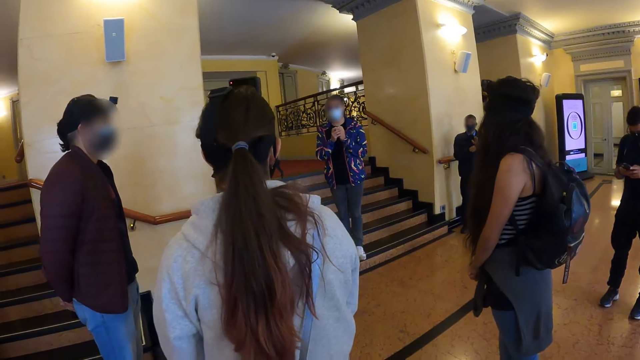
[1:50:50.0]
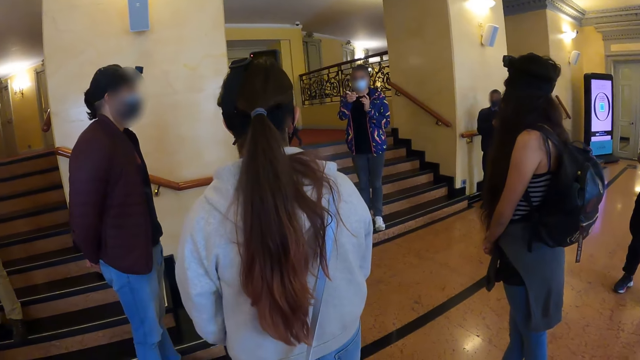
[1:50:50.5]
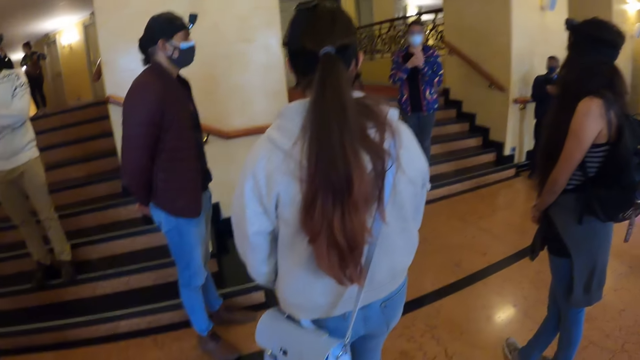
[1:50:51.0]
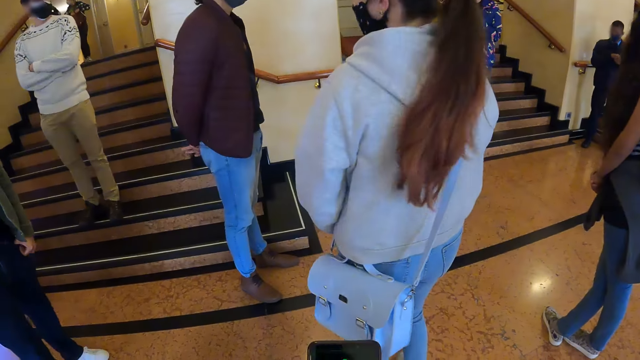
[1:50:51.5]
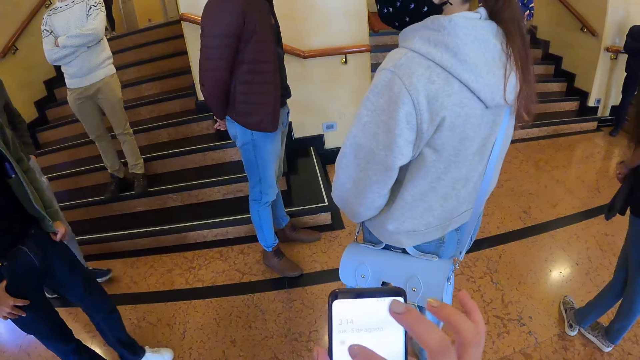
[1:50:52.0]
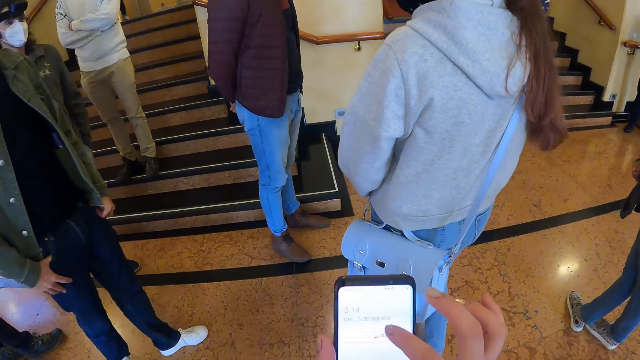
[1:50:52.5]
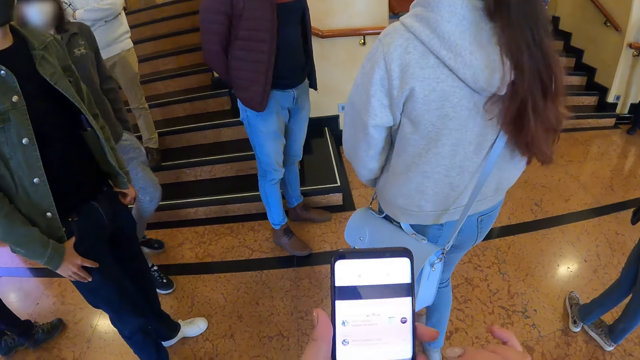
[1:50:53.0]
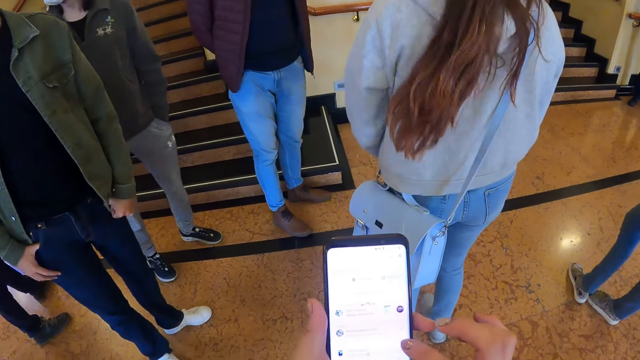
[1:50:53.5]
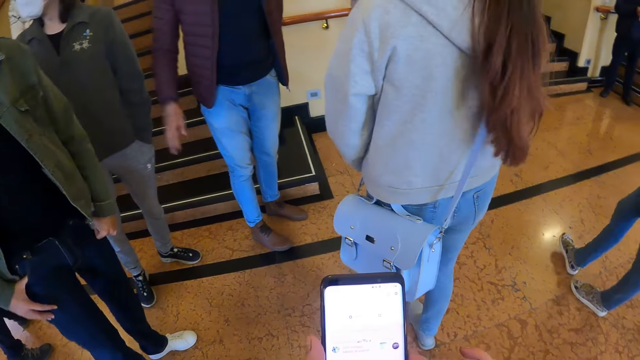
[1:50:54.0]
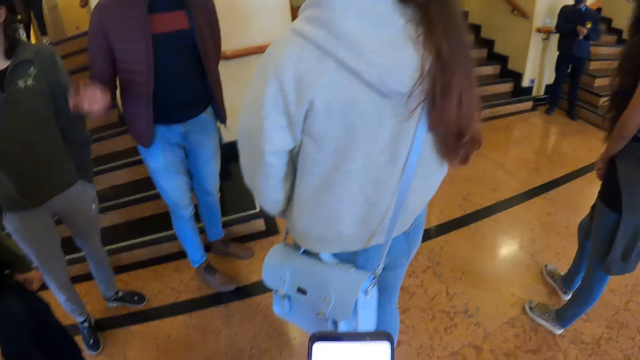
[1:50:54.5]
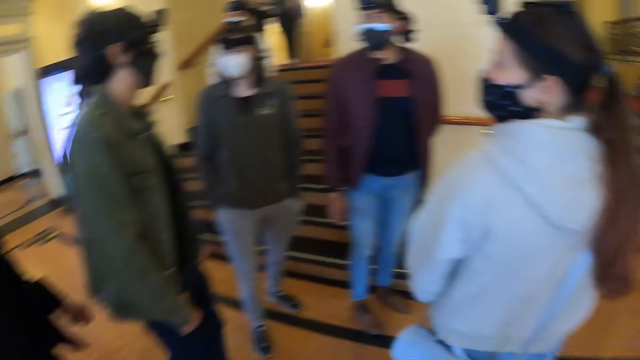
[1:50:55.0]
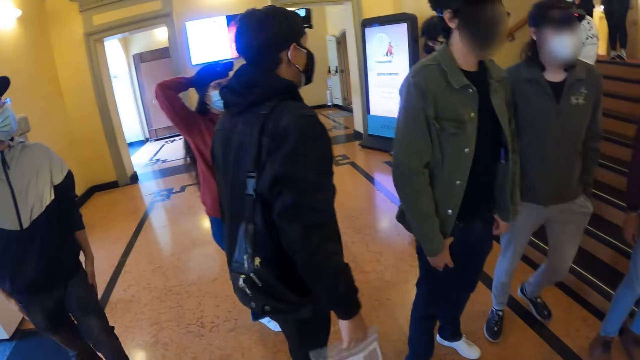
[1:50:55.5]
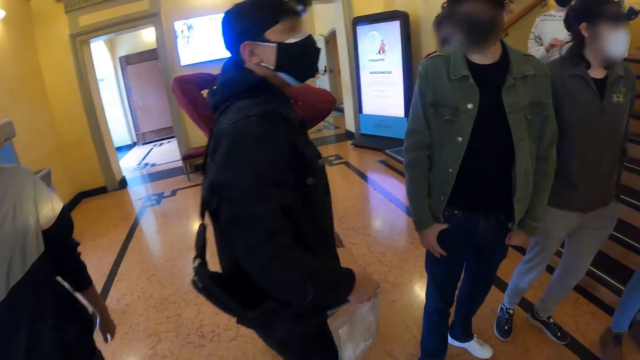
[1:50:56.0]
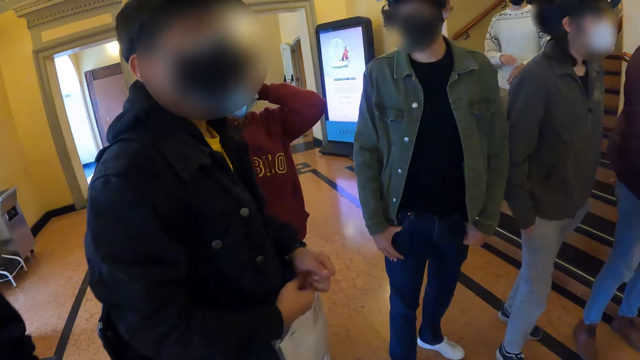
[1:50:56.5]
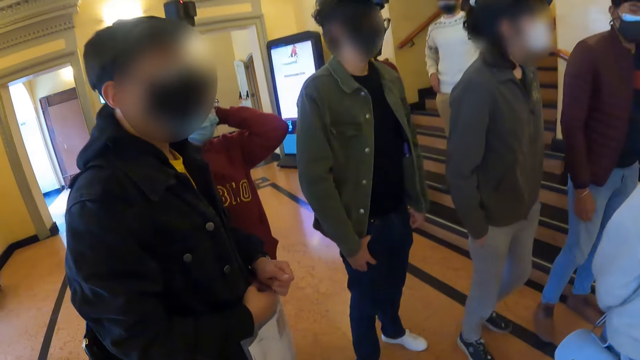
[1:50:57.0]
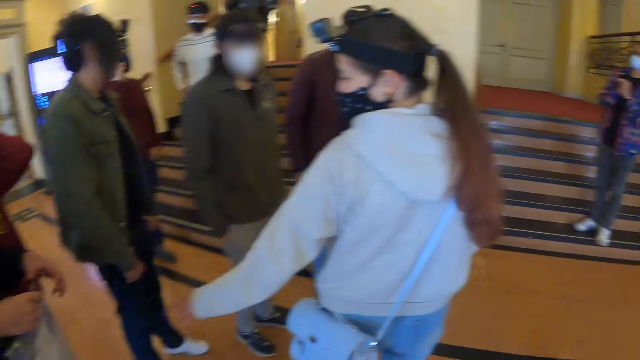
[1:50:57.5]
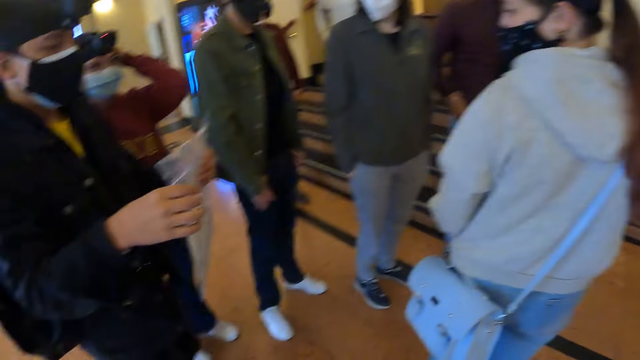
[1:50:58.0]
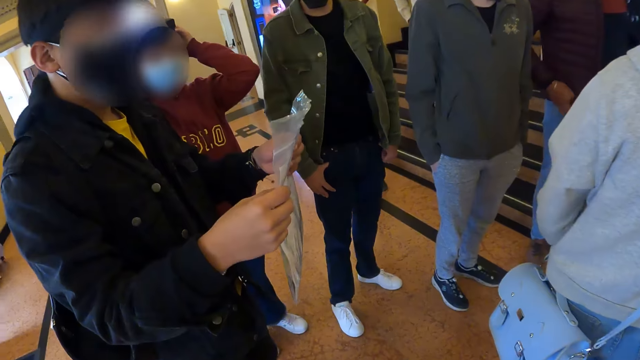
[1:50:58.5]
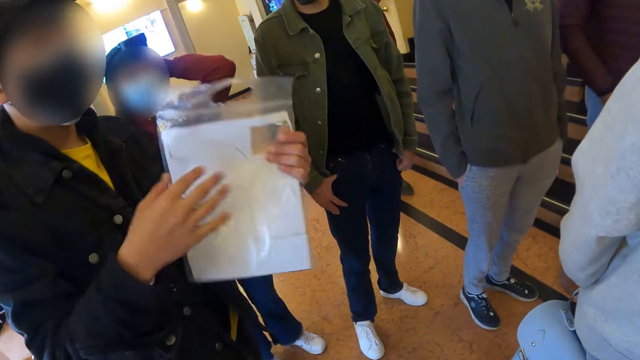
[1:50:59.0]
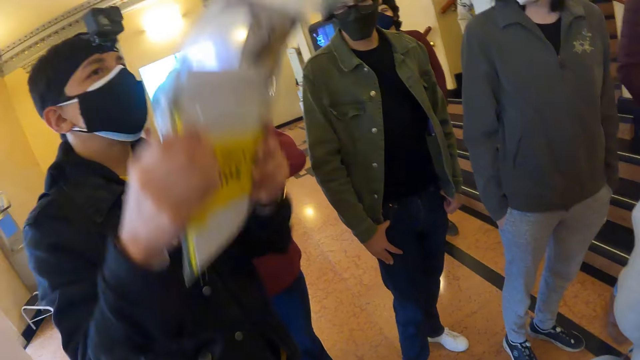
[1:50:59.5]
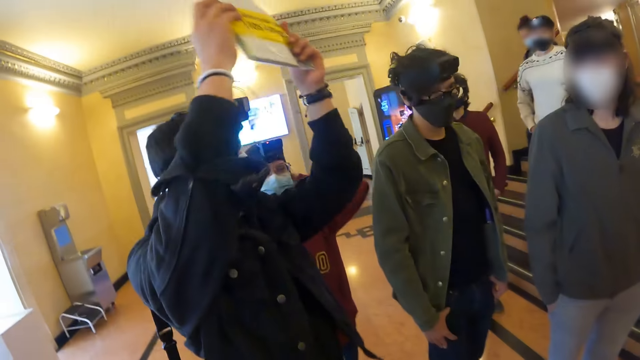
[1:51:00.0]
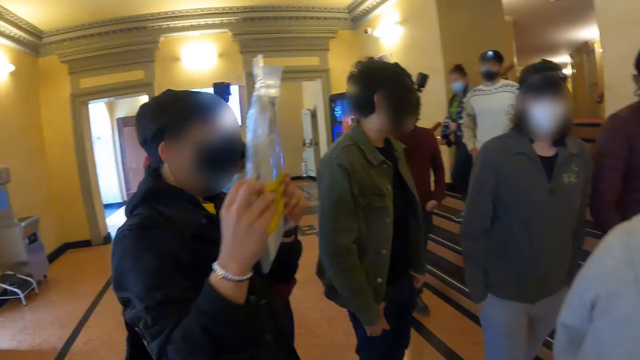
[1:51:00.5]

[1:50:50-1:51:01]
The camera wearer browses the phone. They operate the phone. They look around.

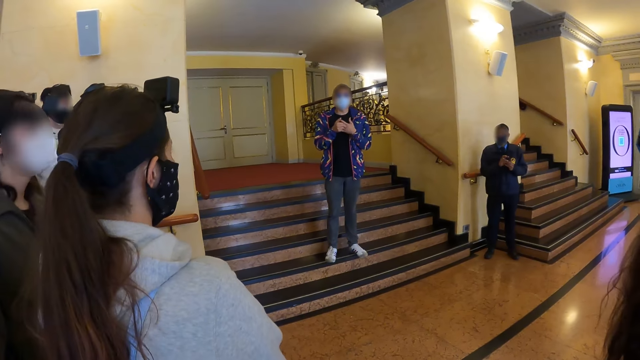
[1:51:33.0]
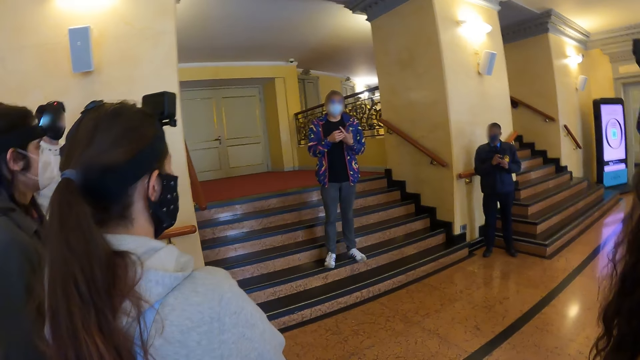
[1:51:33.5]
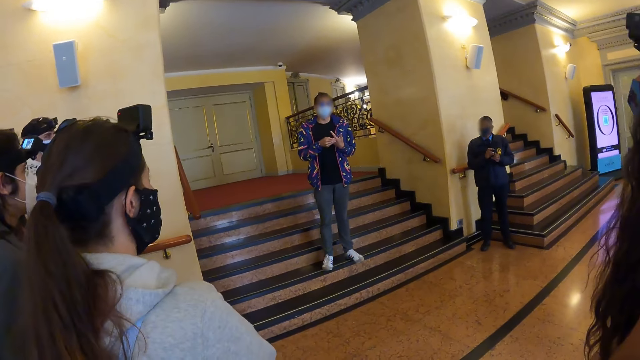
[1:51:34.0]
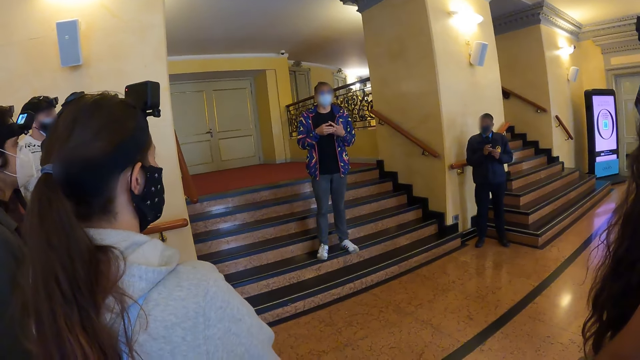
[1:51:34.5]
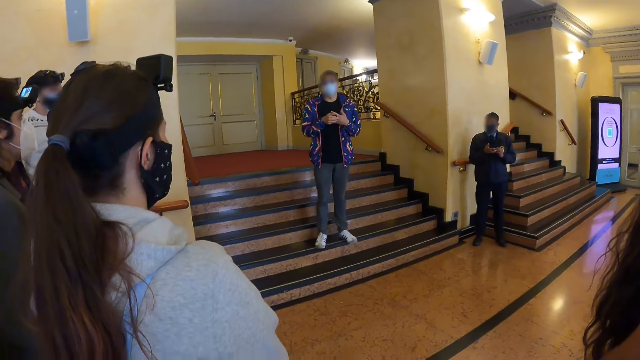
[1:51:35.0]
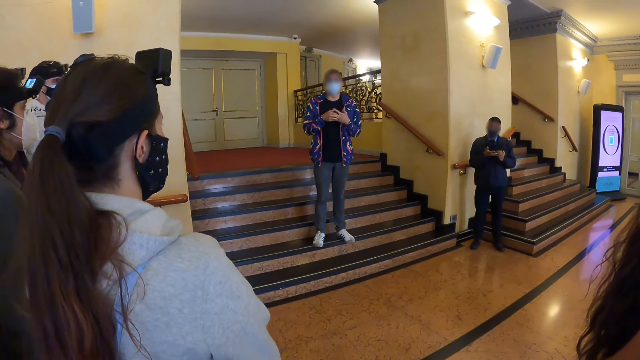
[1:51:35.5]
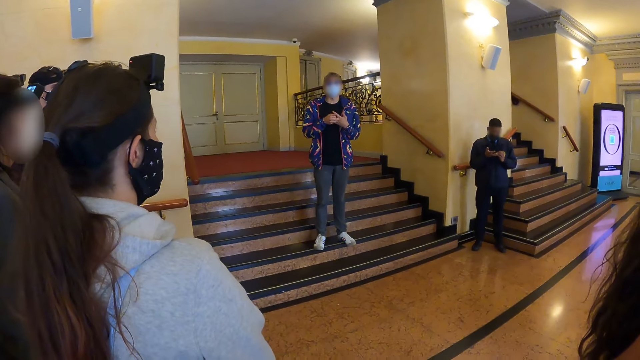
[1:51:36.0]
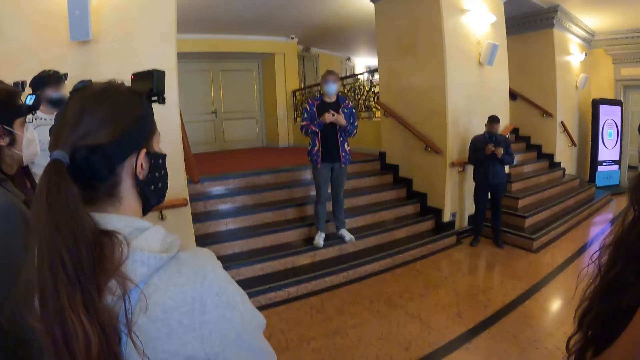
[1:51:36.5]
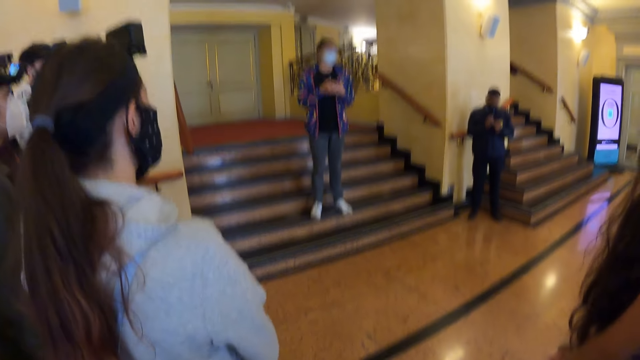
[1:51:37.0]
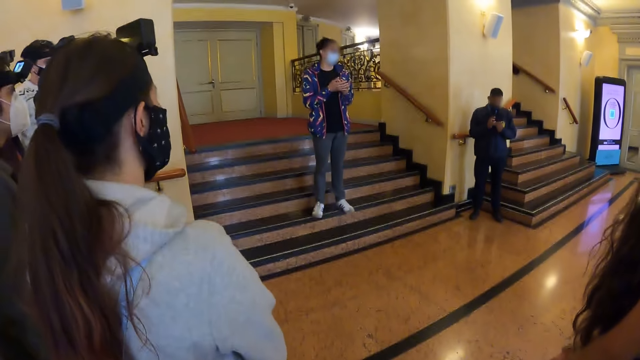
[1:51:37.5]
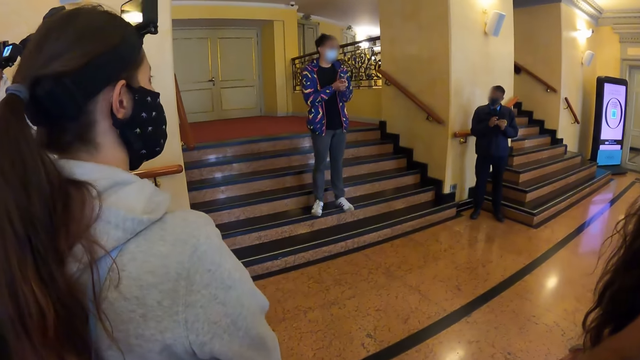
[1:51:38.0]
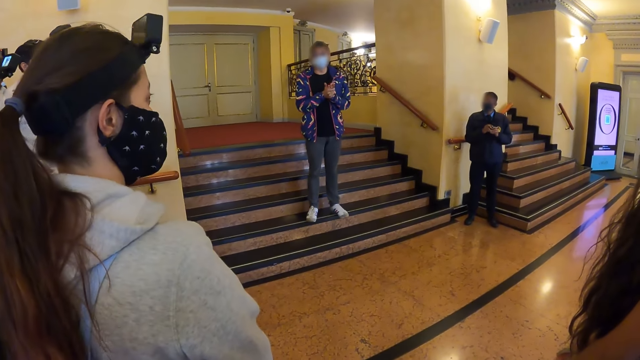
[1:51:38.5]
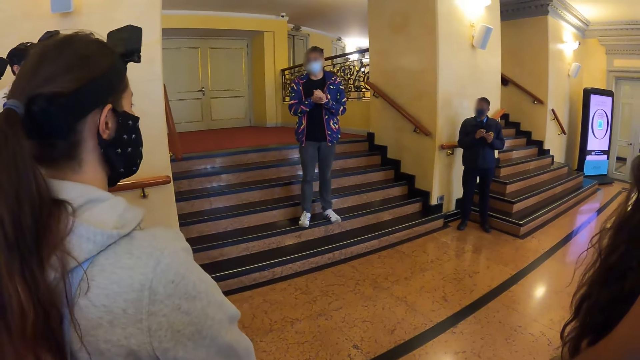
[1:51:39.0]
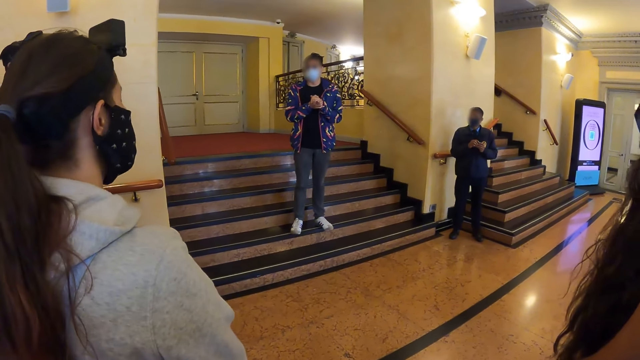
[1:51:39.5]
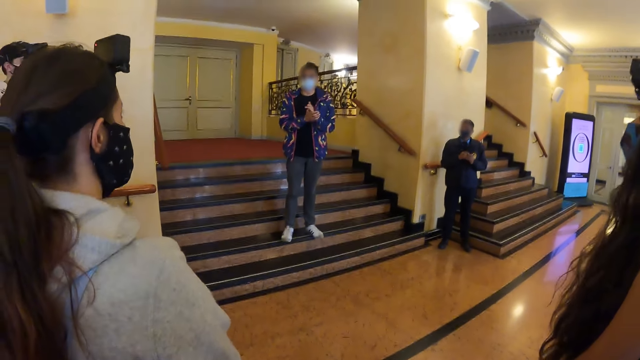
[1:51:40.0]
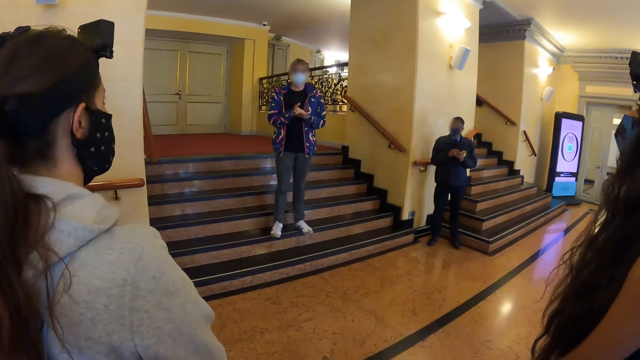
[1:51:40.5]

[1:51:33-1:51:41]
A person interacts with the camera wearer.

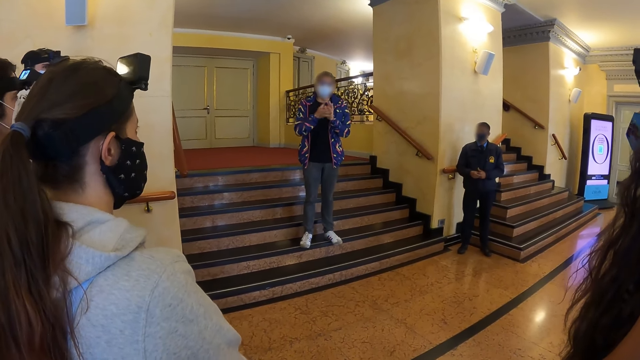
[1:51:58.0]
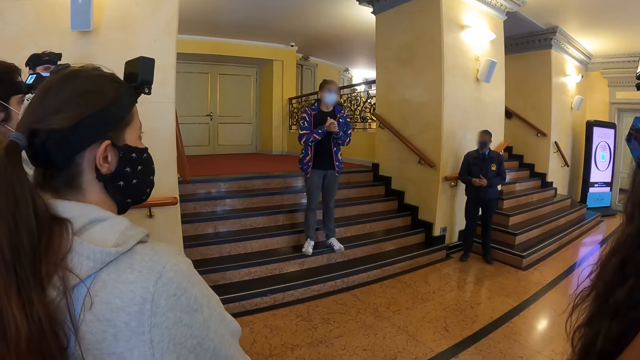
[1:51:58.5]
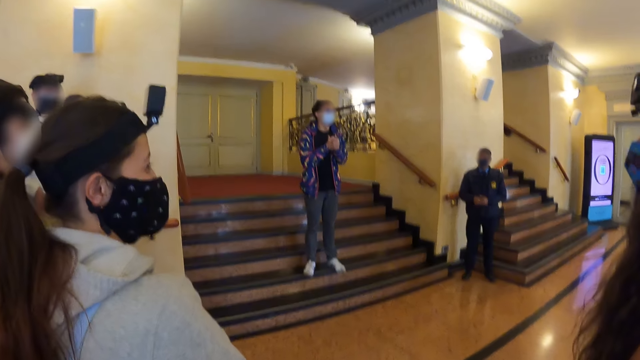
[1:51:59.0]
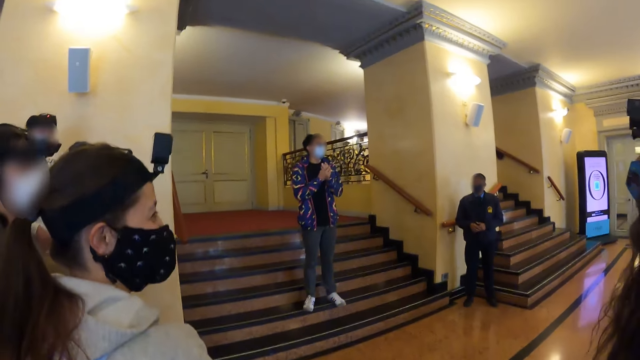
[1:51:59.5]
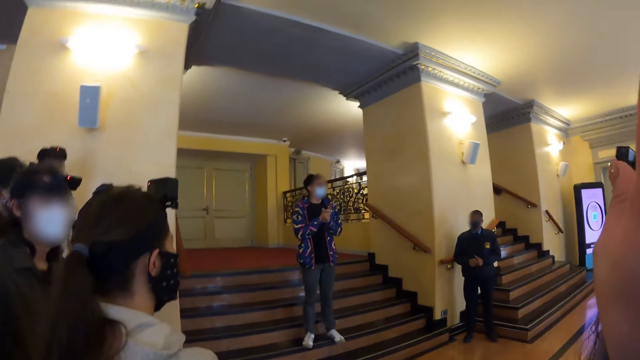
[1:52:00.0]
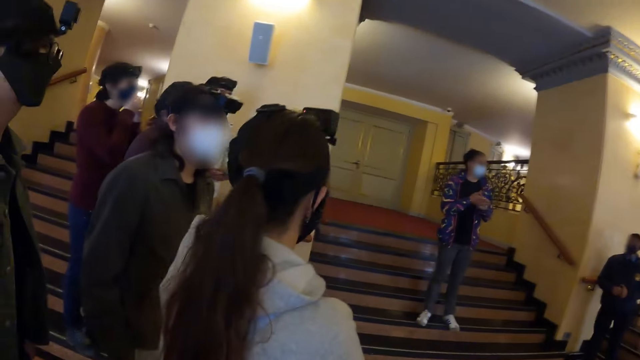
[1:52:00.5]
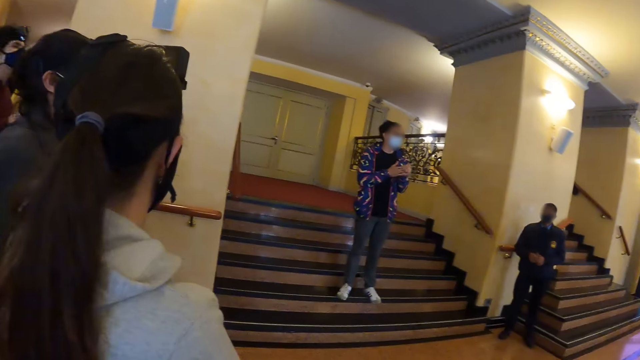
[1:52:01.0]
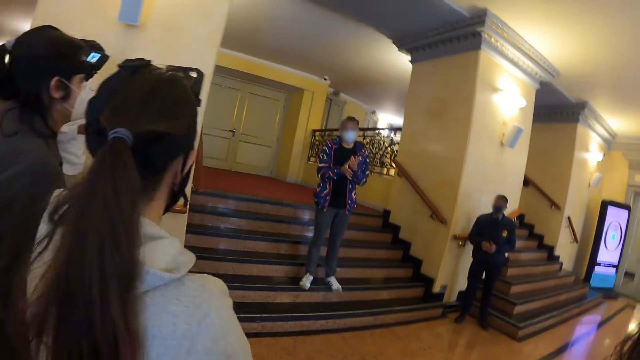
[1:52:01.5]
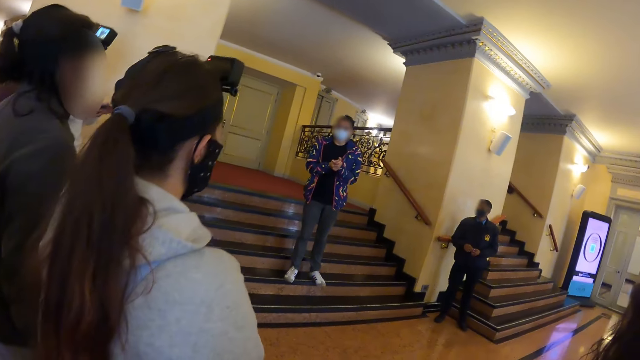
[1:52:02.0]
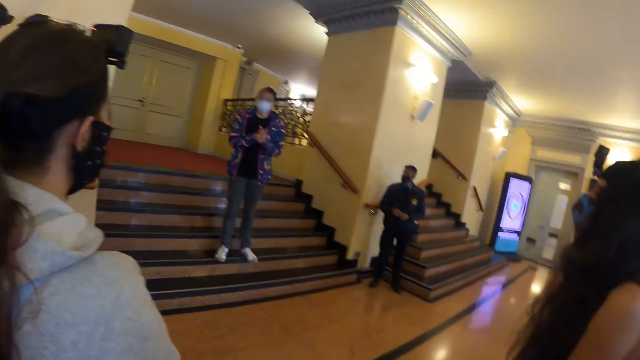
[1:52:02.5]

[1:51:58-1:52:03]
The camera wearer moves the hand. They look around.
